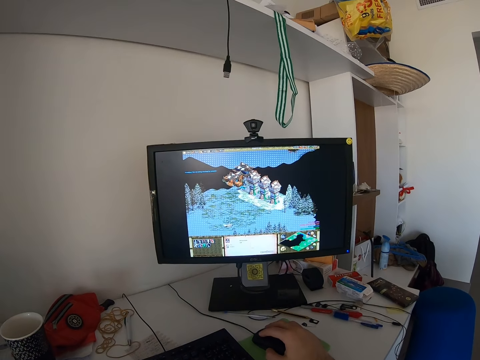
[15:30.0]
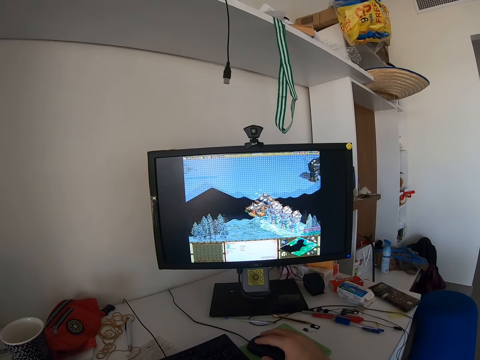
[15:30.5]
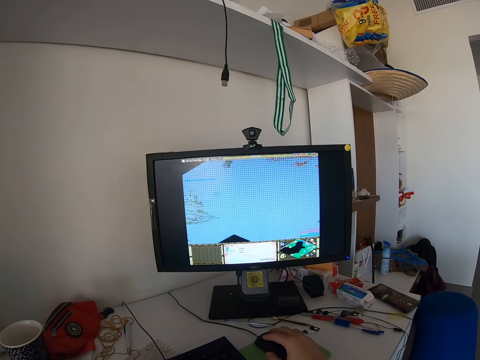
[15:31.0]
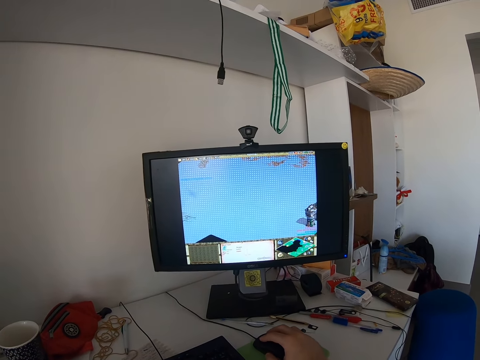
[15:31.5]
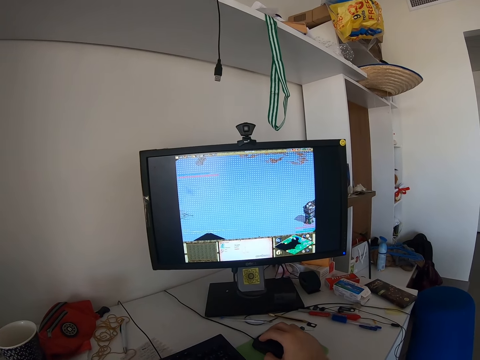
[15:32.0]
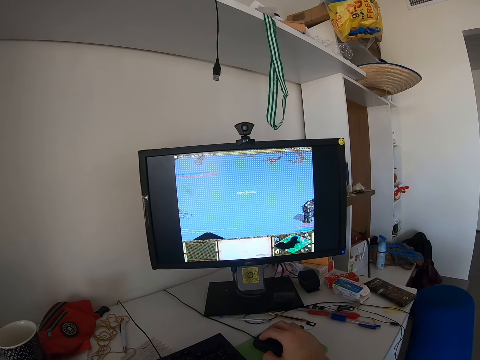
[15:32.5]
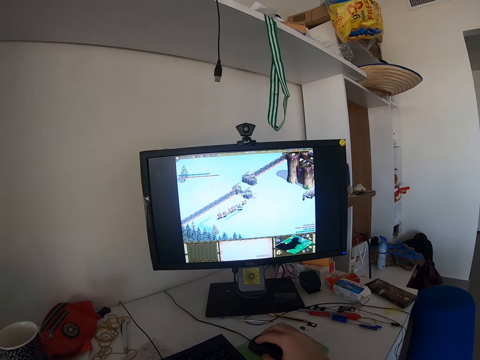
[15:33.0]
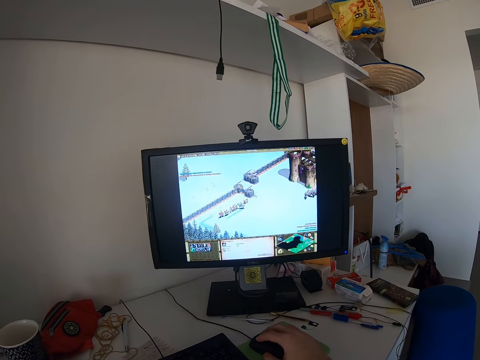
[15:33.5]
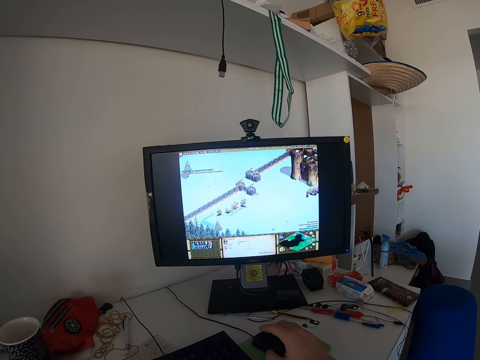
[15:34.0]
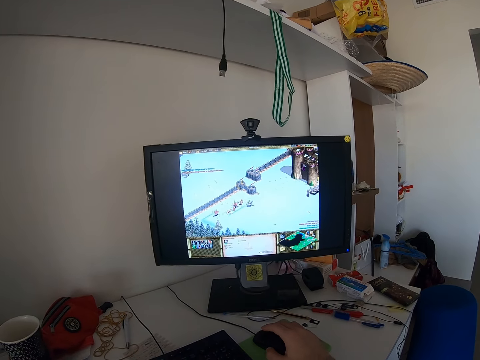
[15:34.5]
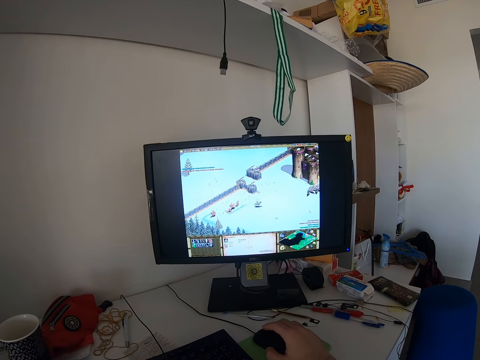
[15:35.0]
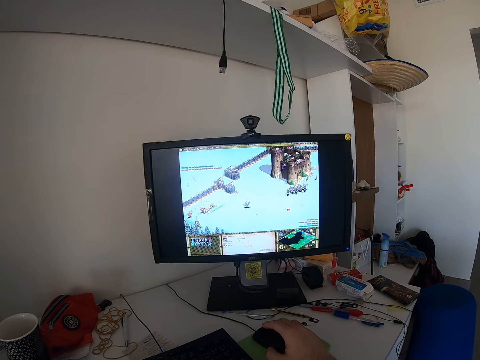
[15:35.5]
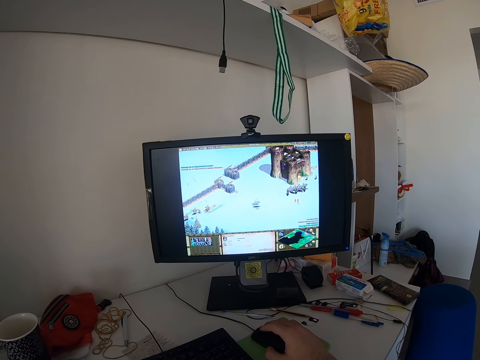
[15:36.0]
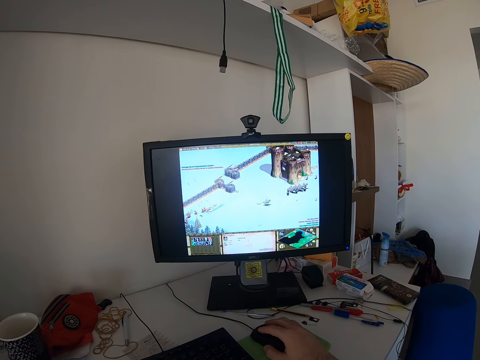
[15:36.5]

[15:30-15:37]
The camera wearer stares at the monitor. They play a computer game using a mouse.

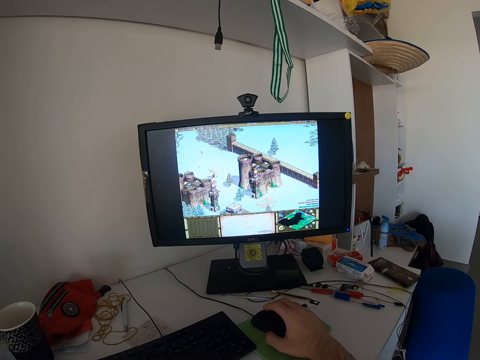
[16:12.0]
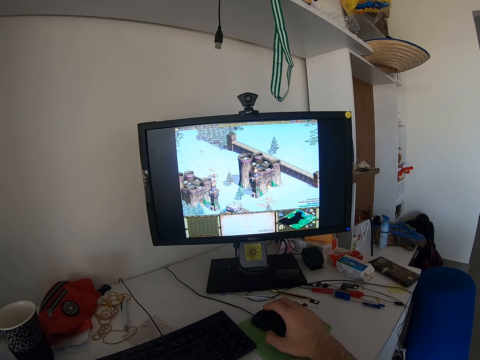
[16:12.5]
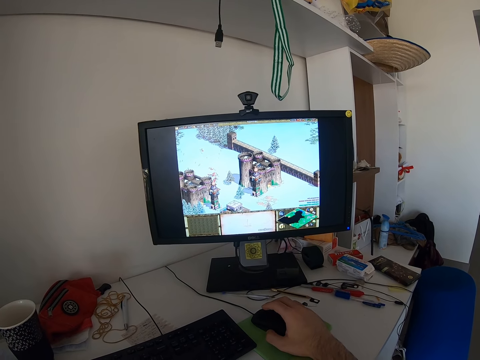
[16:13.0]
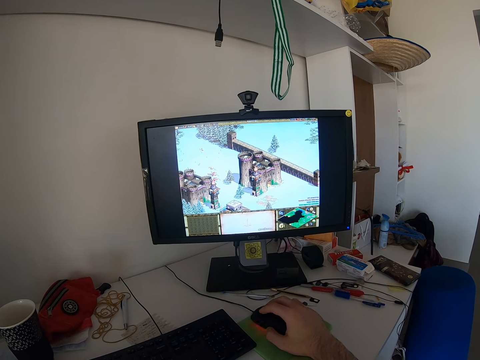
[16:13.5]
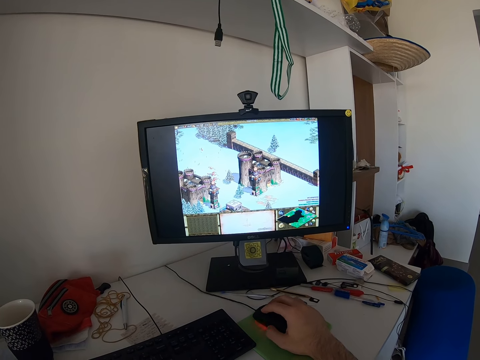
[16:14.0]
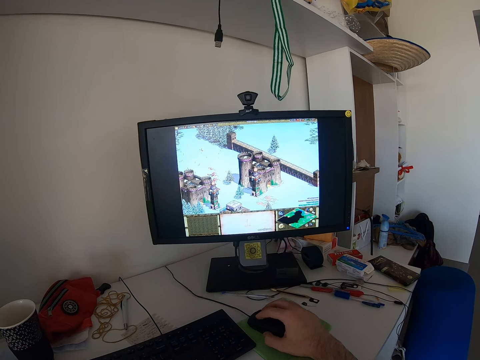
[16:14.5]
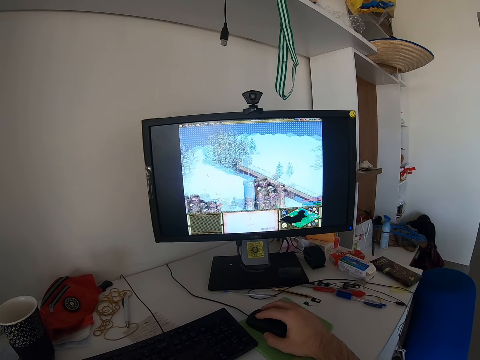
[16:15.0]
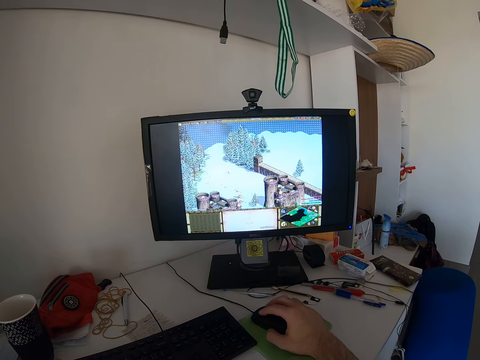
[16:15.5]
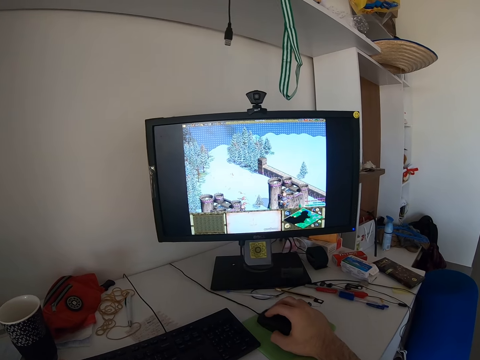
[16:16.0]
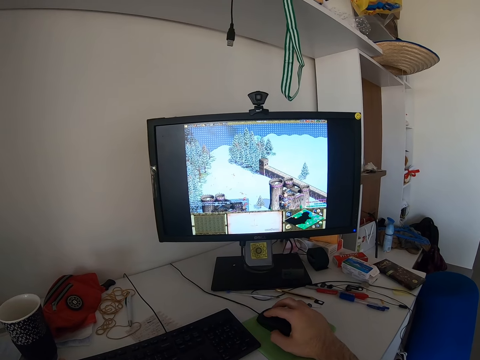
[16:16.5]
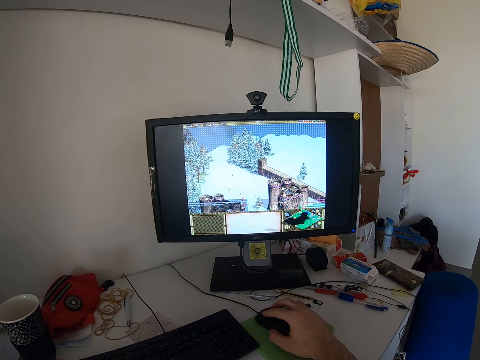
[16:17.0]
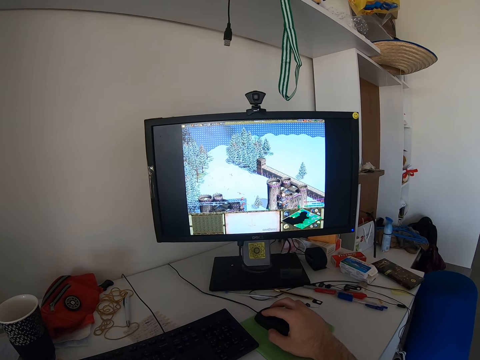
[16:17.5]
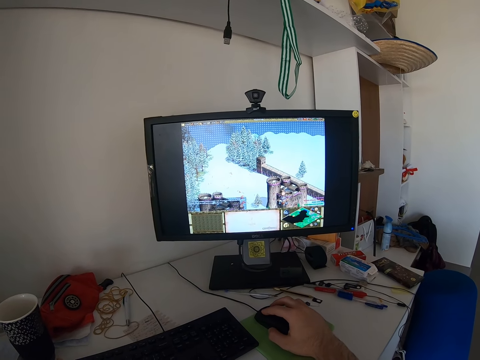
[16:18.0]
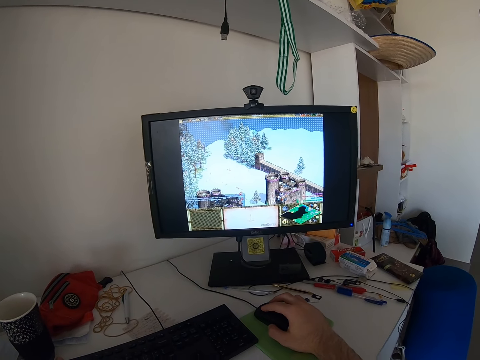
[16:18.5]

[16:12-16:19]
The camera wearer plays a video game with the mouse.

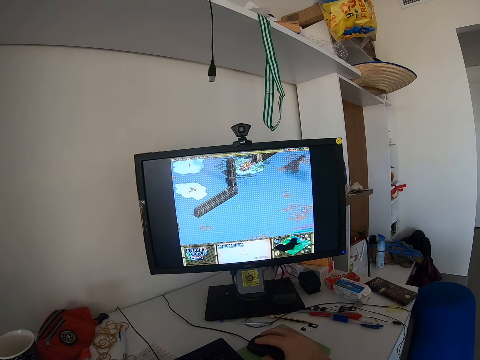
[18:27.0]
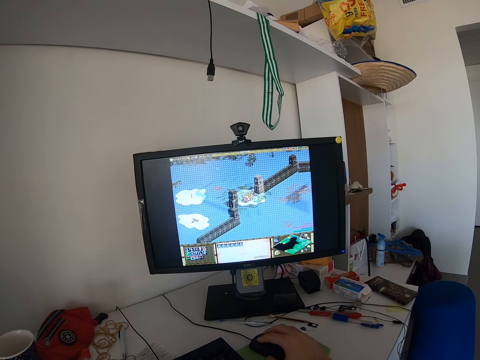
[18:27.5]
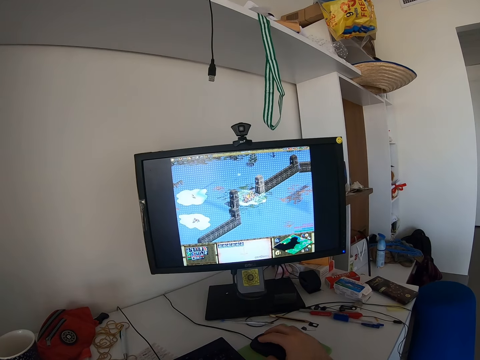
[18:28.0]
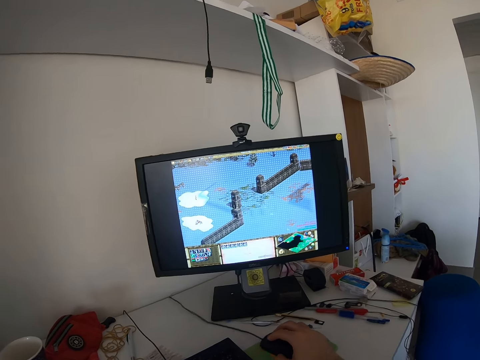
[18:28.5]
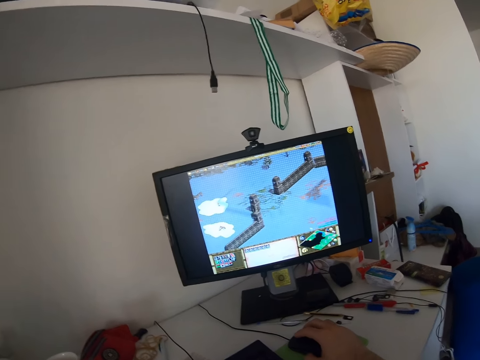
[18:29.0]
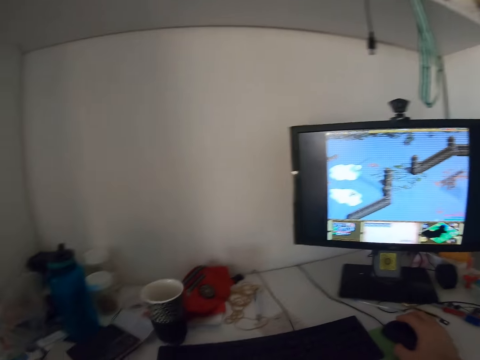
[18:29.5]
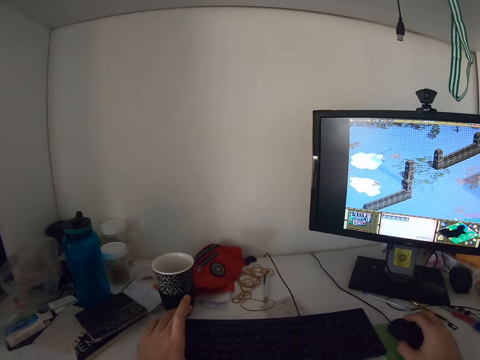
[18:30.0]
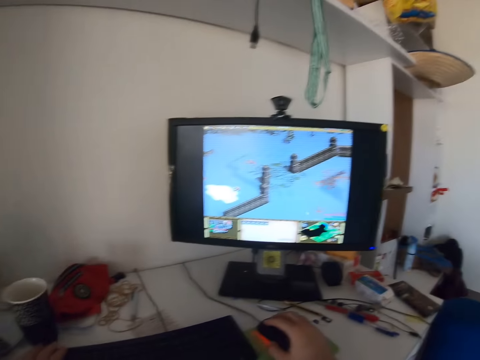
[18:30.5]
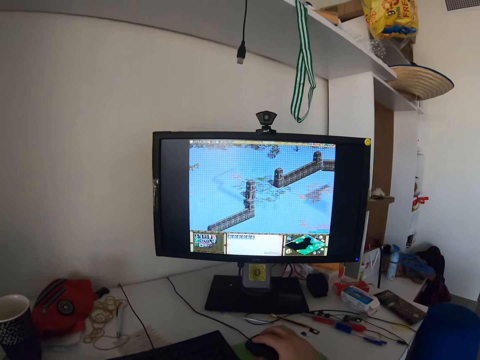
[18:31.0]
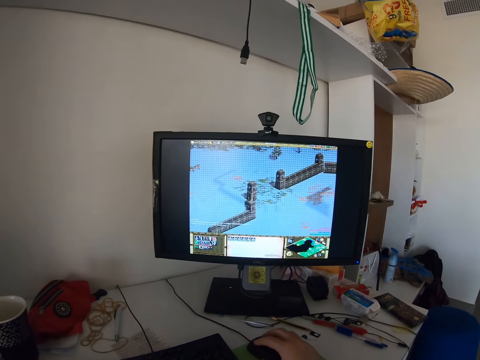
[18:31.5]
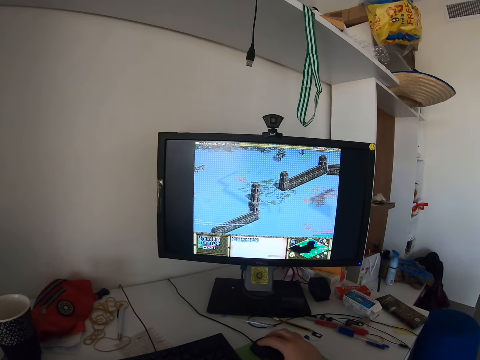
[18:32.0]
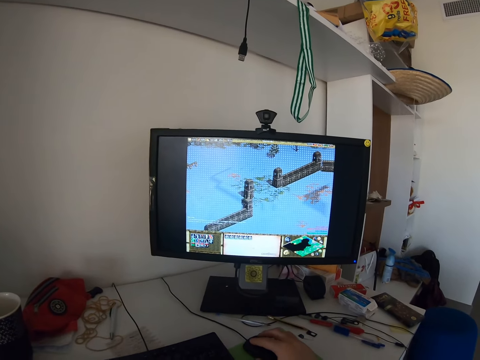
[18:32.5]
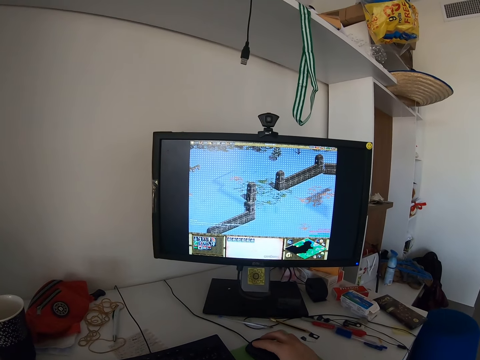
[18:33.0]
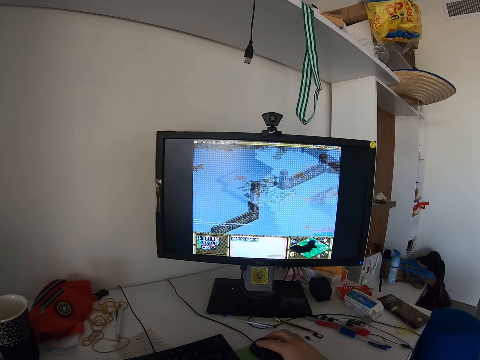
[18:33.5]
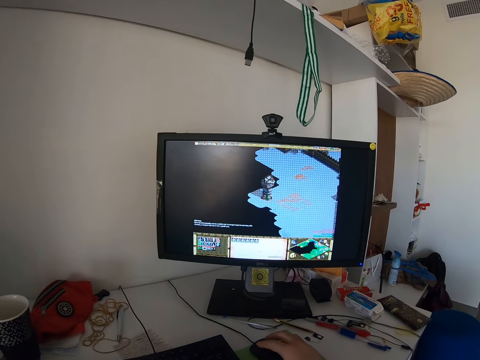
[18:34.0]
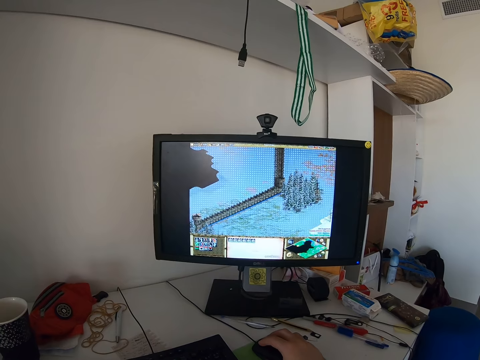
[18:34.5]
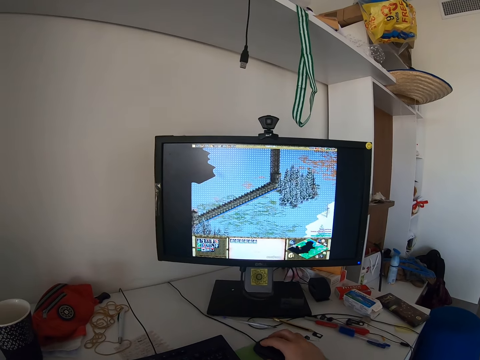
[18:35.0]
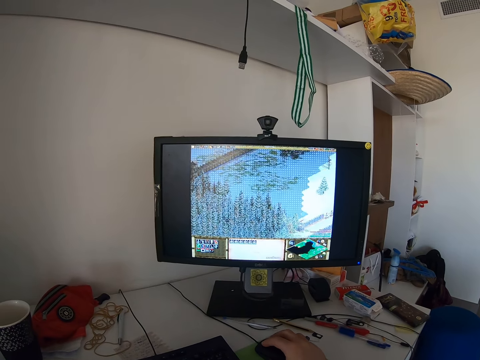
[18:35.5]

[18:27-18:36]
The camera wearer holds the keyboard with his left hand. He plays a video game with the keyboard. He plays a game on the monitor with the mouse.
